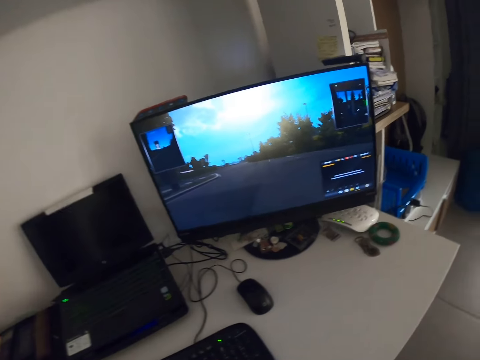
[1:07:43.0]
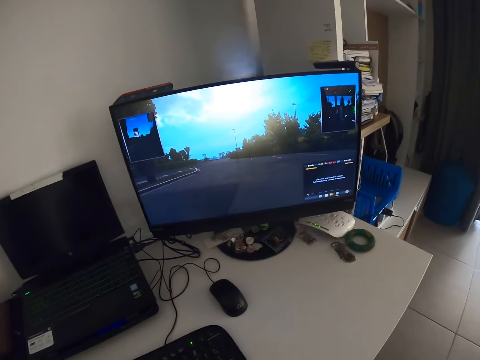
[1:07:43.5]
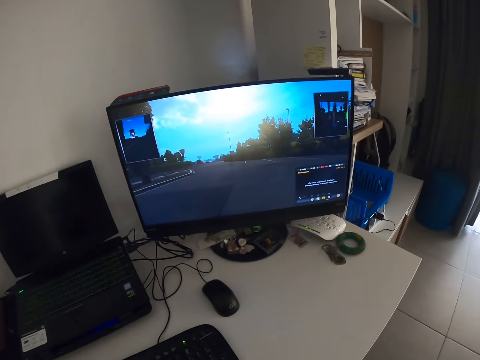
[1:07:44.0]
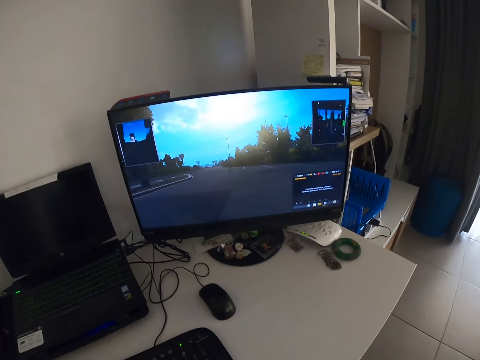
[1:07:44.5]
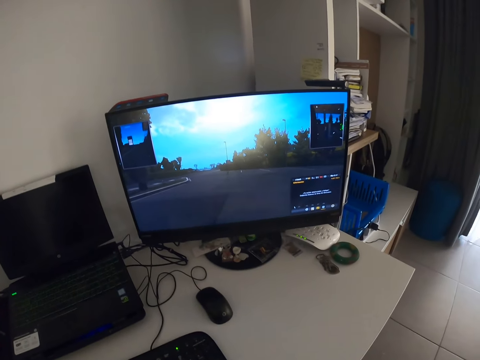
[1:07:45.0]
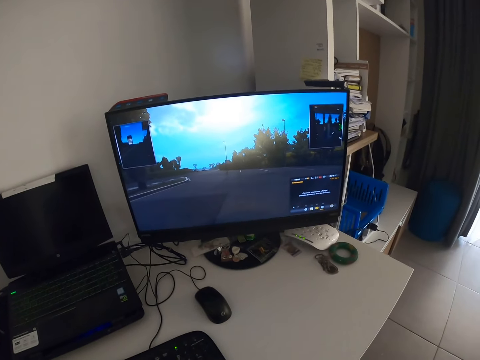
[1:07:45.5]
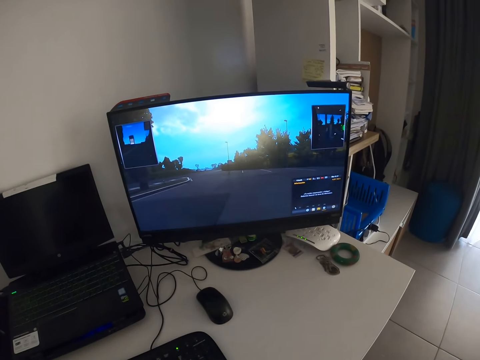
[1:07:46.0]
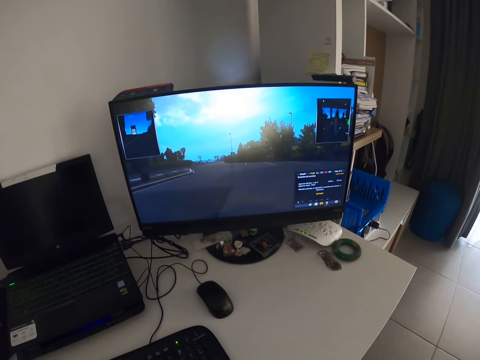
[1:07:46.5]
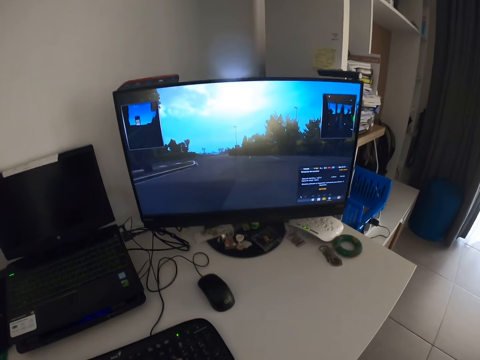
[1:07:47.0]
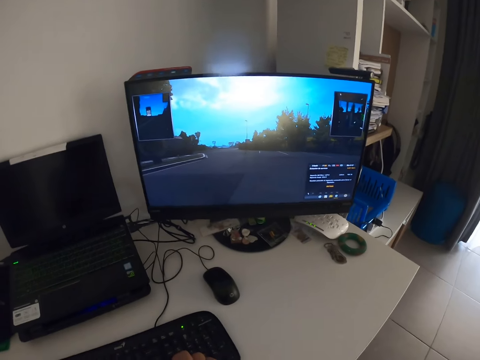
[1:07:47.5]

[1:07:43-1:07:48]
The camera wearer plays a game on the computer.

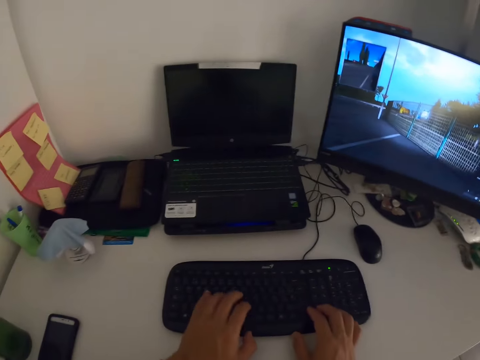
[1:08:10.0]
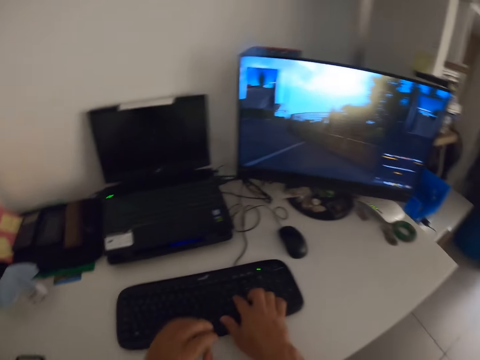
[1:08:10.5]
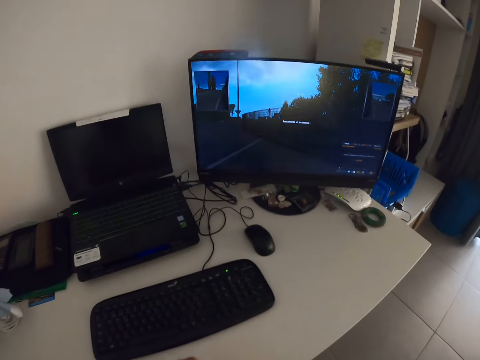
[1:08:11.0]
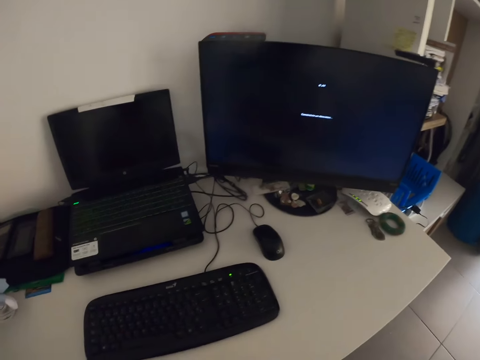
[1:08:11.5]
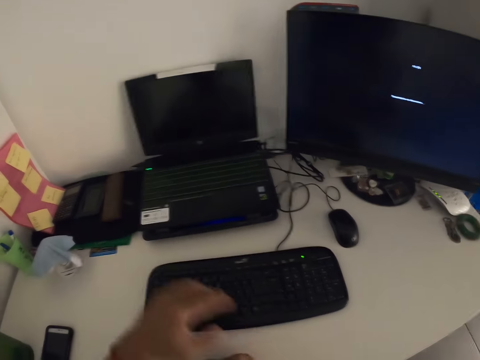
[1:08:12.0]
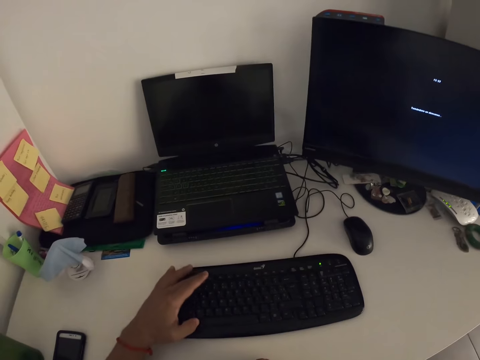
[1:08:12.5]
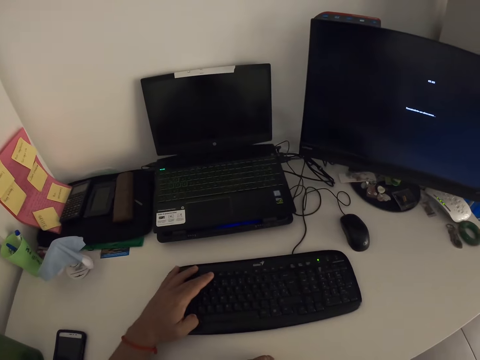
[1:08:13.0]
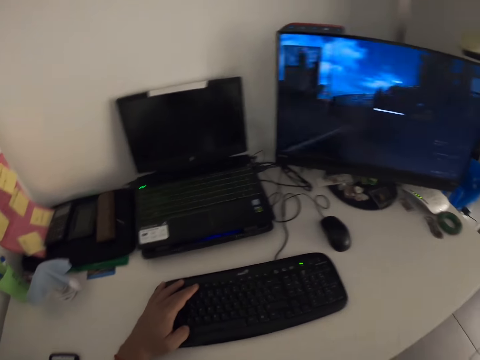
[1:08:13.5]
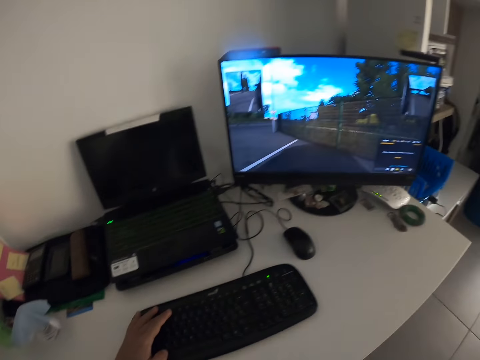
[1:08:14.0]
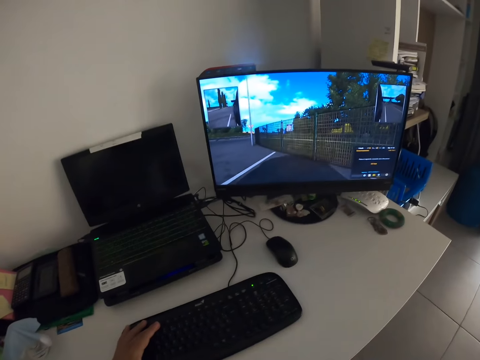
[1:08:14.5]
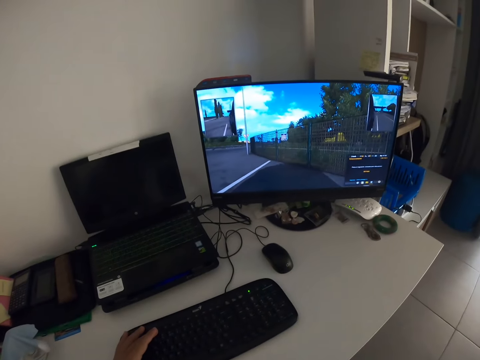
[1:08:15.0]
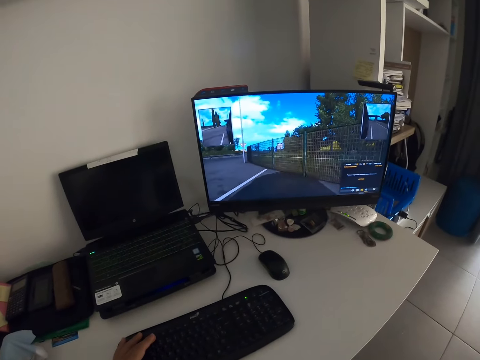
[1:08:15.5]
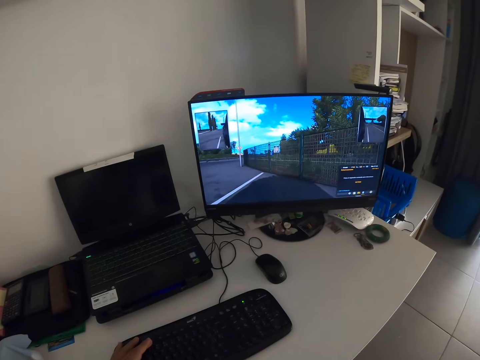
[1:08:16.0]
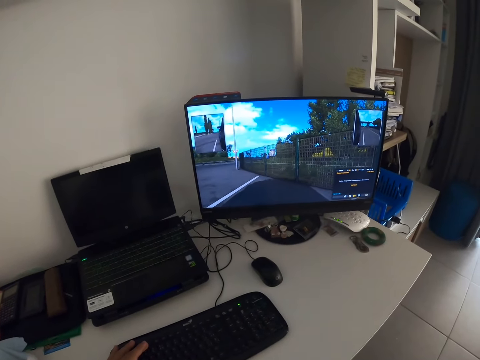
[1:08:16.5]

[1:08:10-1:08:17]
The camera wearer moves hands away from the keyboard.
